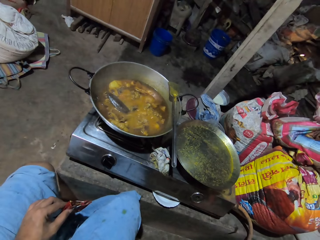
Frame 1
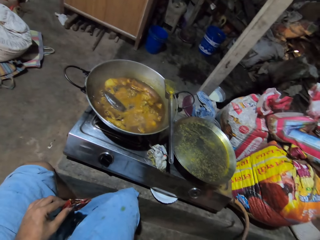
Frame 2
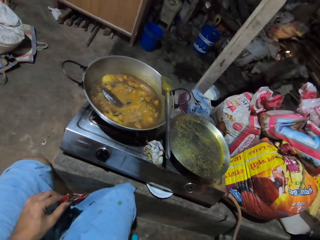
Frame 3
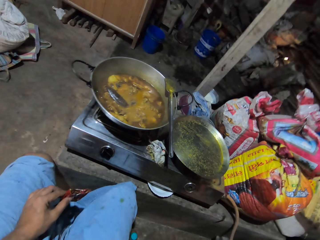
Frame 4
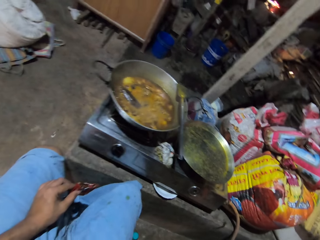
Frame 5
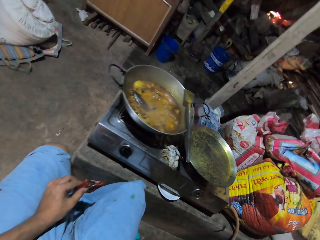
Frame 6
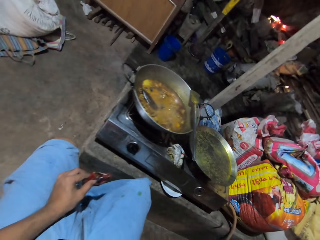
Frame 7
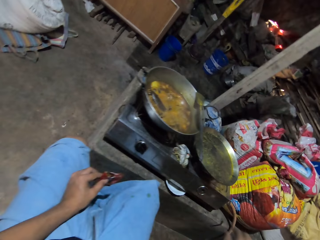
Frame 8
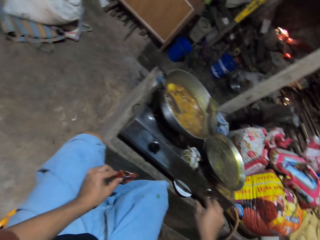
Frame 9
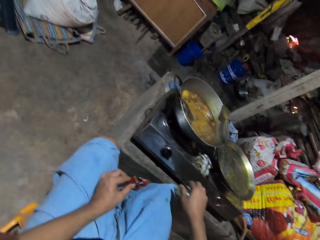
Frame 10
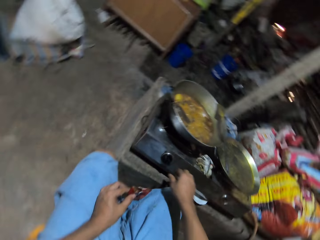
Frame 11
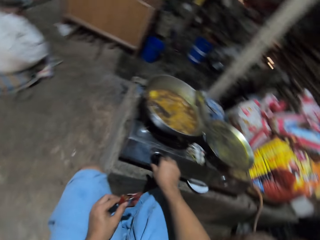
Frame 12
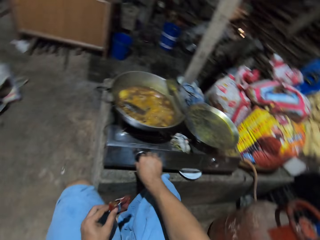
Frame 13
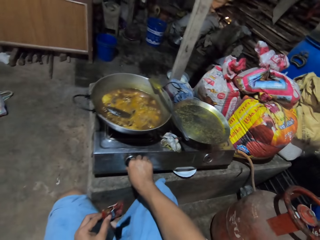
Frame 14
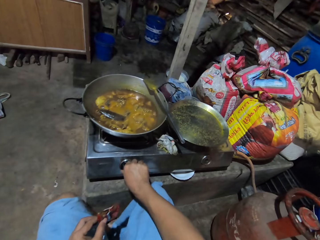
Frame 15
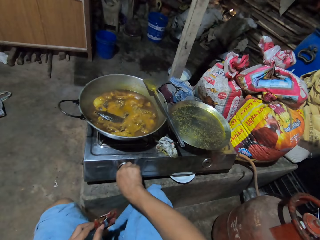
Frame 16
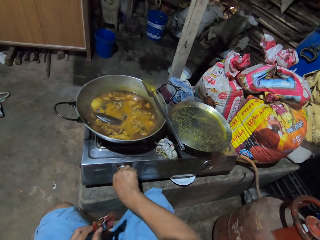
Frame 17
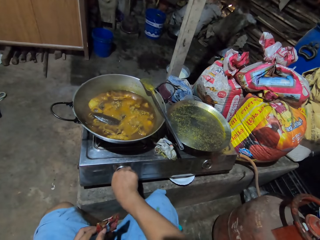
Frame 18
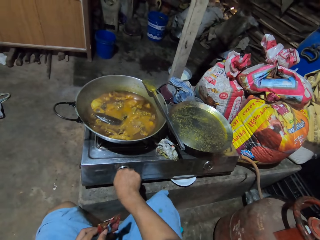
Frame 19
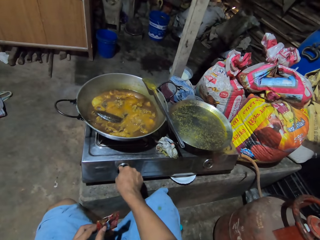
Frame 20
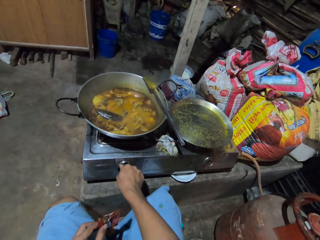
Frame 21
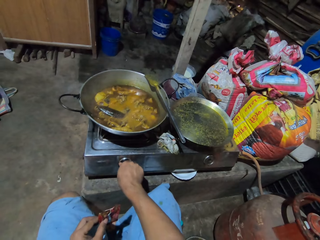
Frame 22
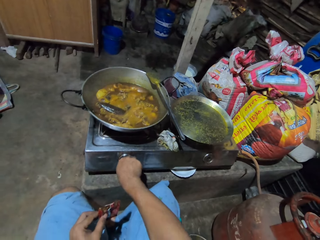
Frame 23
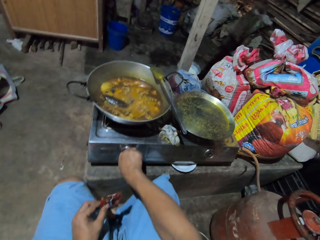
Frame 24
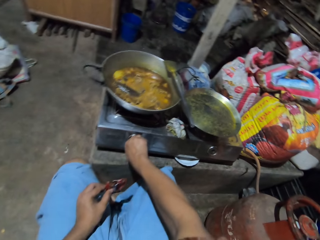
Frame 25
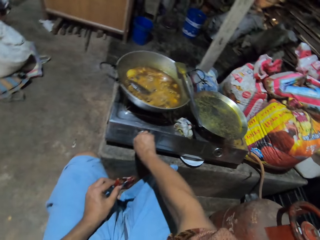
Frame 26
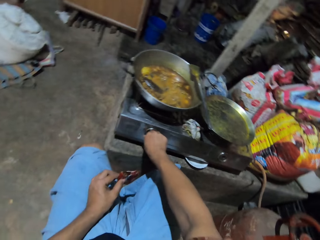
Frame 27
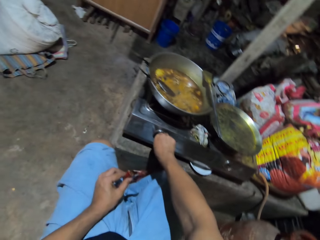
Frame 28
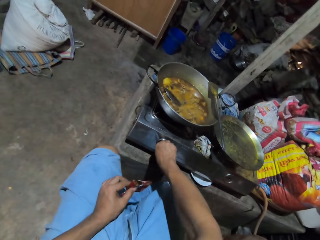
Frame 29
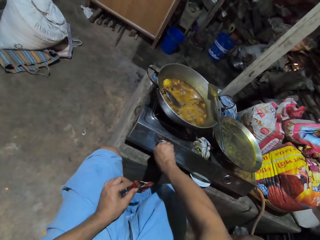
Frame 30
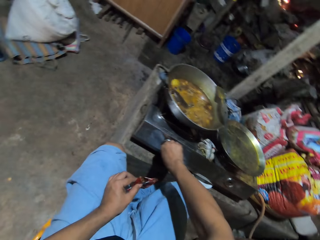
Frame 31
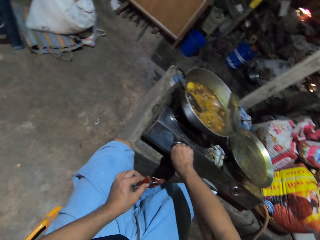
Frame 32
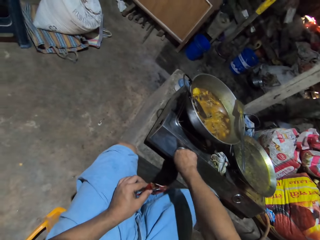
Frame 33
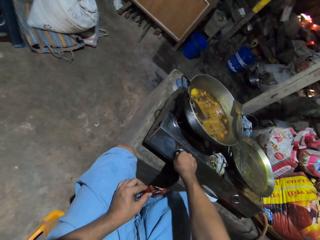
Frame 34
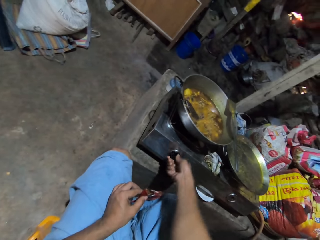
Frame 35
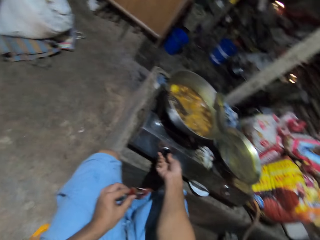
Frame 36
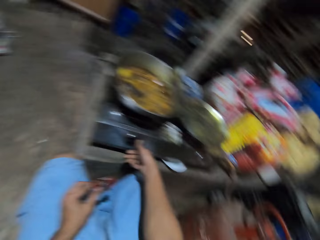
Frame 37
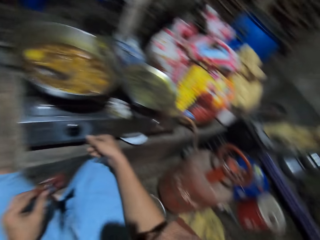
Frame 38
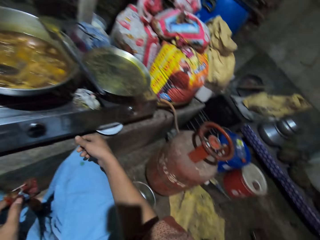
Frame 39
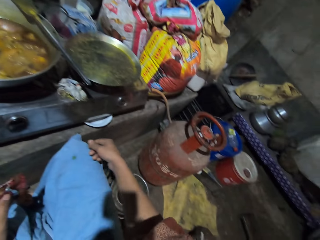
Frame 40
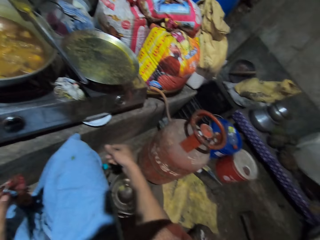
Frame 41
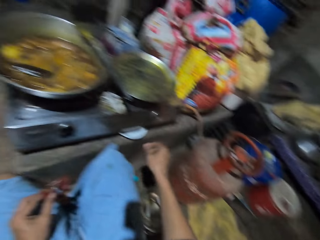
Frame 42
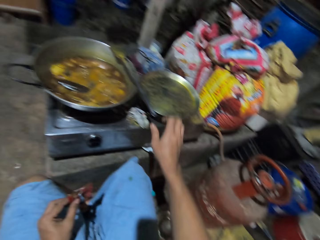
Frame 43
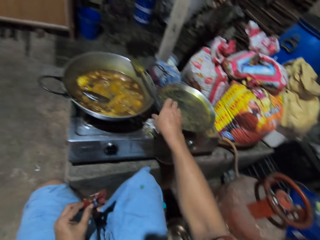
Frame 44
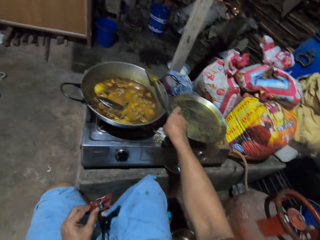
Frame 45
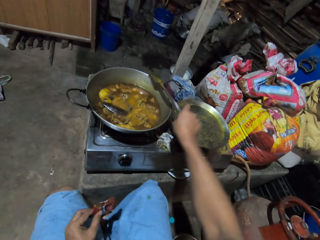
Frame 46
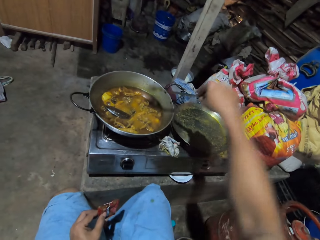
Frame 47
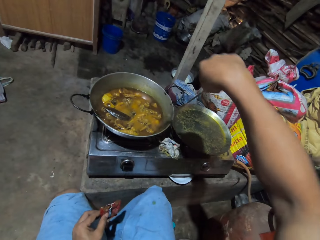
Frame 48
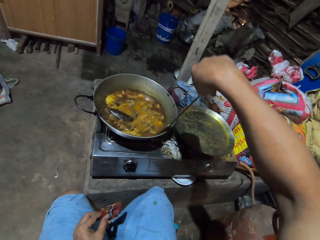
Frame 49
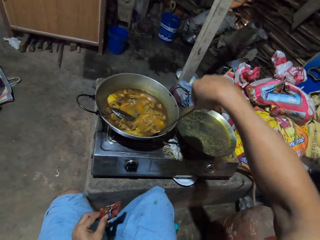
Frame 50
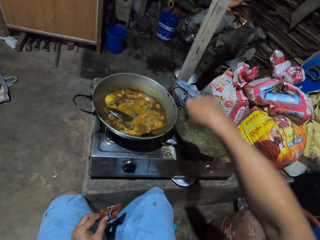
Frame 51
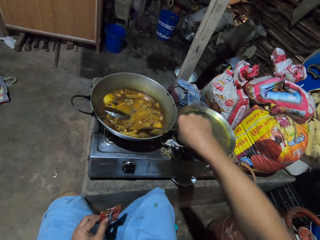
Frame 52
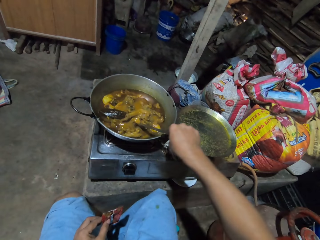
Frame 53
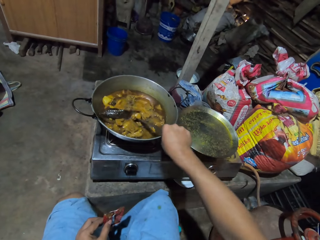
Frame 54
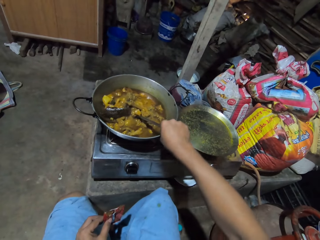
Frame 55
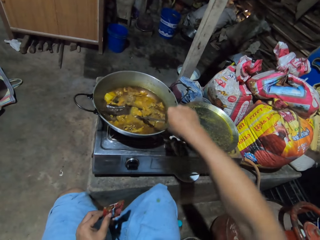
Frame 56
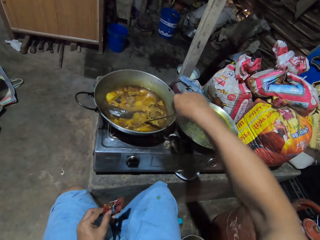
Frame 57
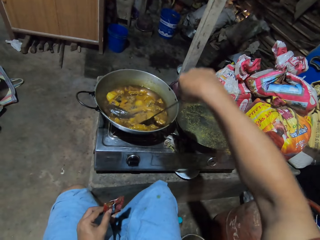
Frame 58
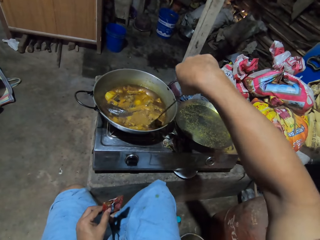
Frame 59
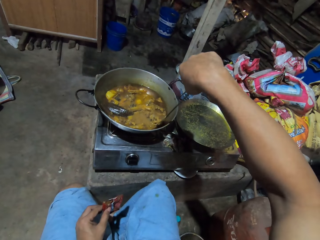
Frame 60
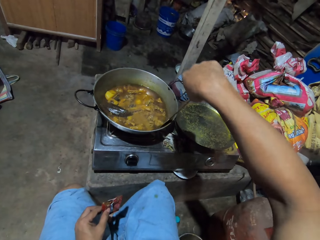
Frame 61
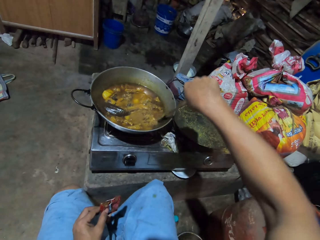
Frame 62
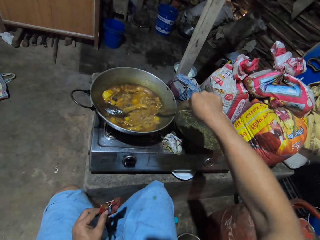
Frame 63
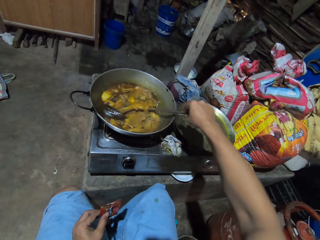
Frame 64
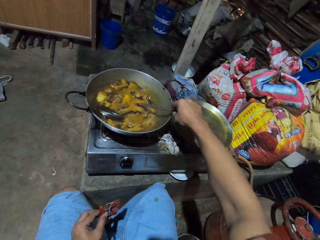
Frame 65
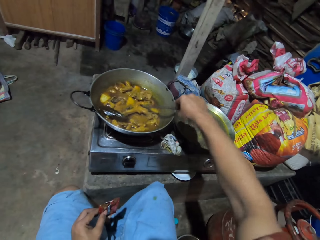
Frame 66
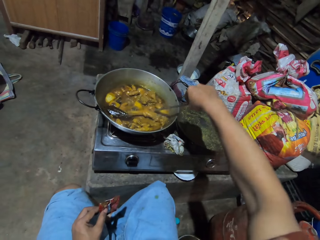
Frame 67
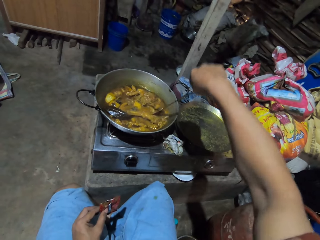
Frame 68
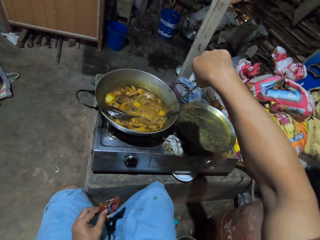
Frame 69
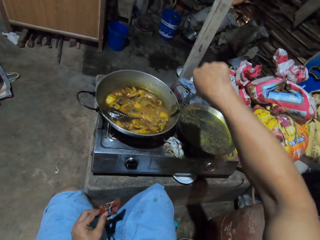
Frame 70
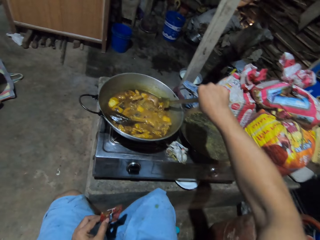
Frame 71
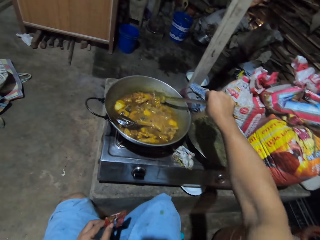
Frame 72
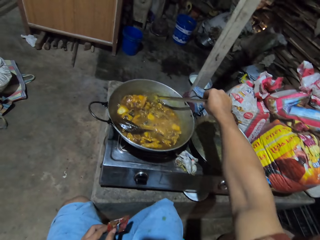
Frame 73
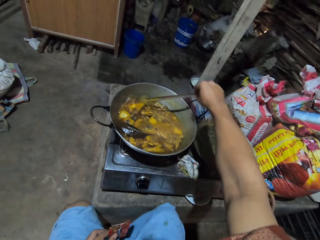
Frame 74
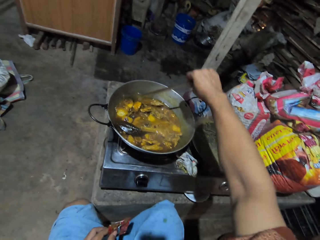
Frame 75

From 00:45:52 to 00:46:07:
The camera wearer adjusts the gas cooker knob. They adjust the hand from the gas cooker knob. They pick up the skimmer. They turn the food with the skimmer.

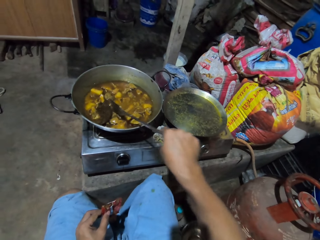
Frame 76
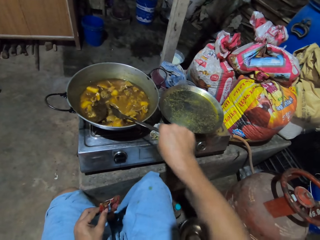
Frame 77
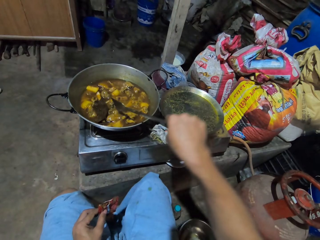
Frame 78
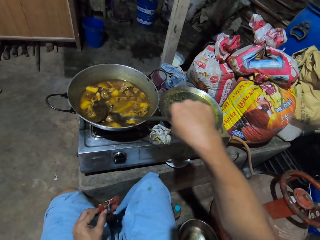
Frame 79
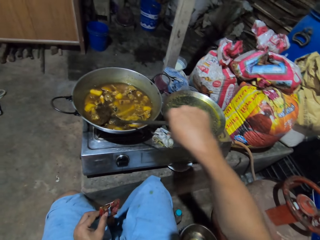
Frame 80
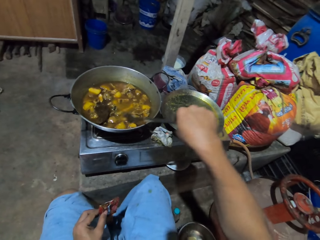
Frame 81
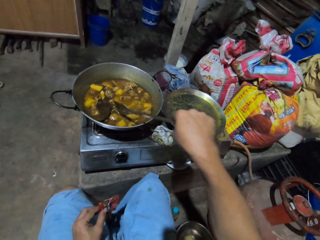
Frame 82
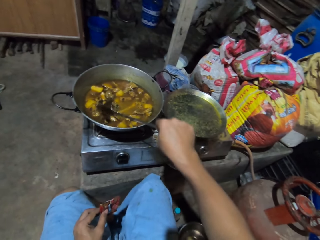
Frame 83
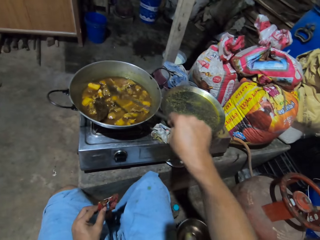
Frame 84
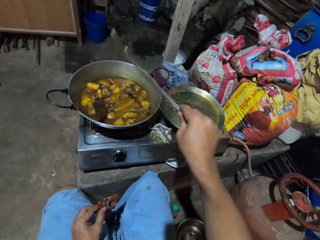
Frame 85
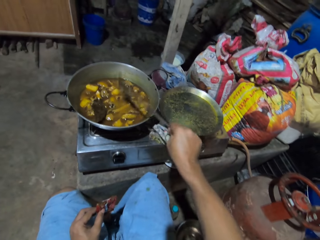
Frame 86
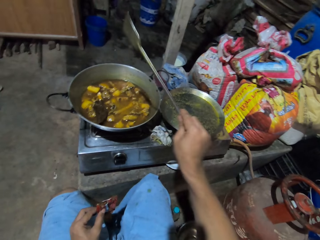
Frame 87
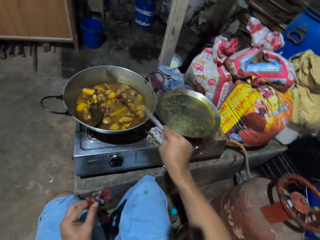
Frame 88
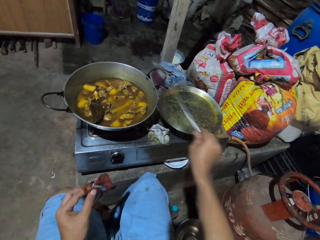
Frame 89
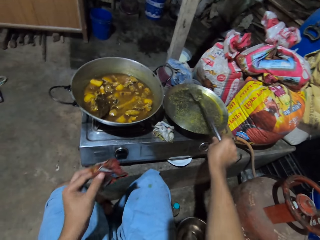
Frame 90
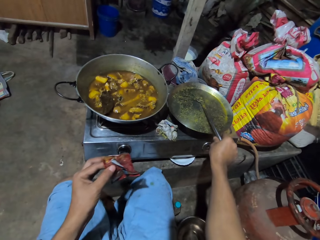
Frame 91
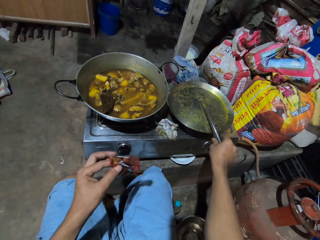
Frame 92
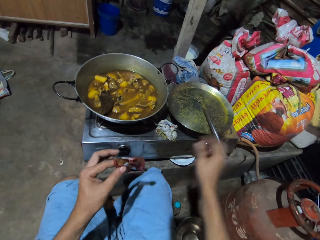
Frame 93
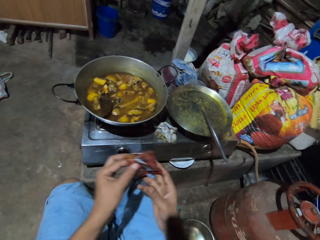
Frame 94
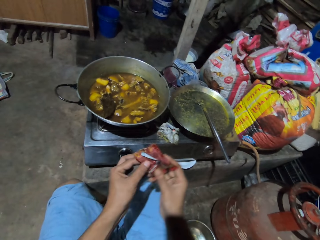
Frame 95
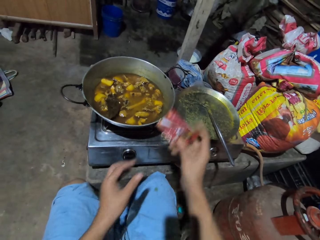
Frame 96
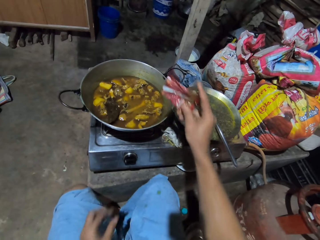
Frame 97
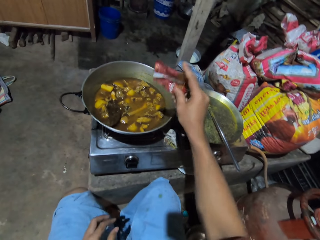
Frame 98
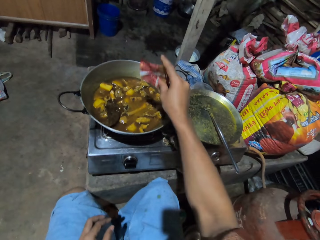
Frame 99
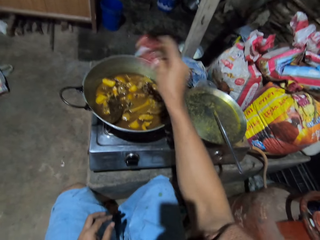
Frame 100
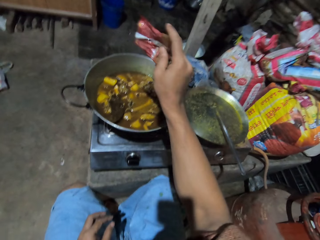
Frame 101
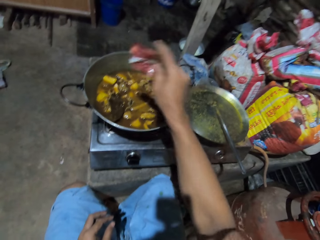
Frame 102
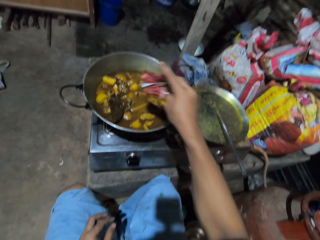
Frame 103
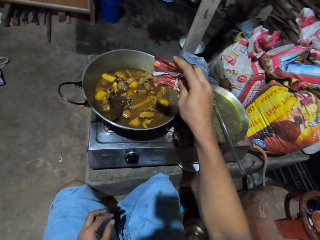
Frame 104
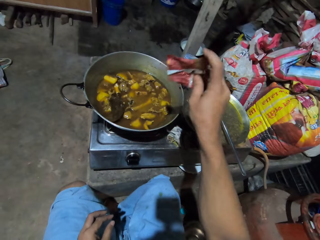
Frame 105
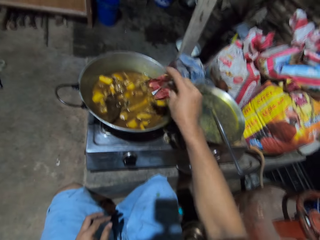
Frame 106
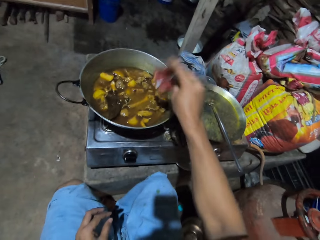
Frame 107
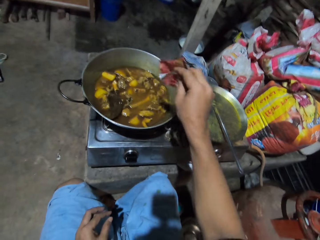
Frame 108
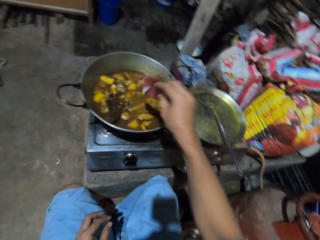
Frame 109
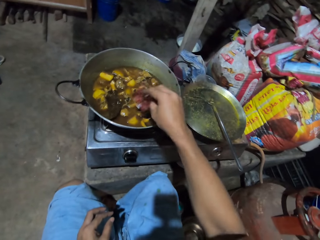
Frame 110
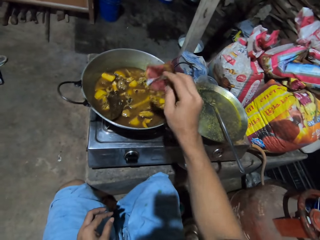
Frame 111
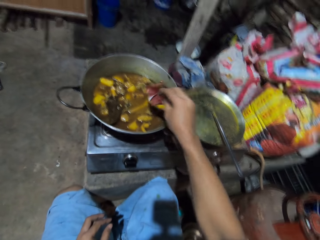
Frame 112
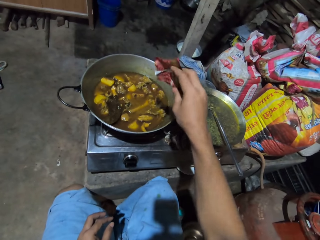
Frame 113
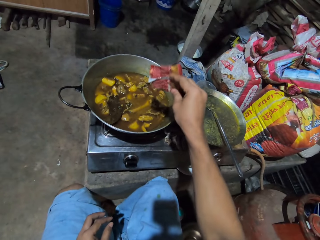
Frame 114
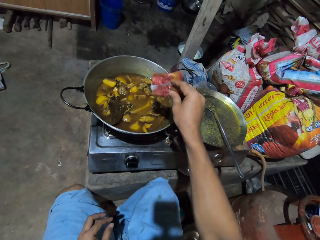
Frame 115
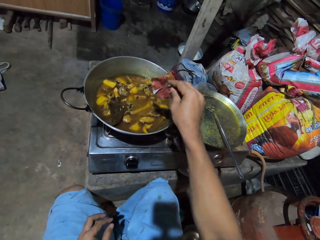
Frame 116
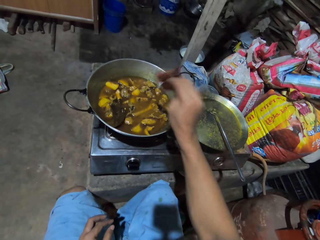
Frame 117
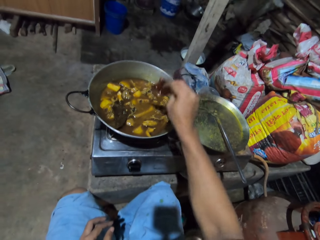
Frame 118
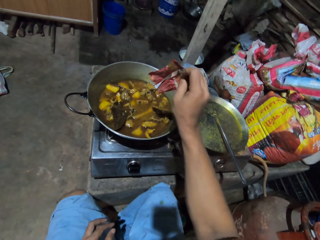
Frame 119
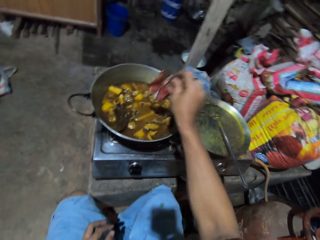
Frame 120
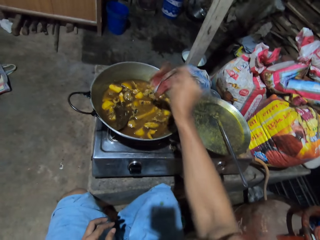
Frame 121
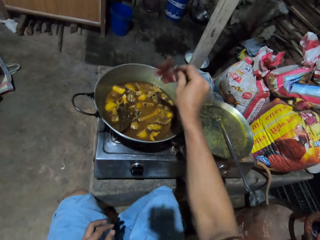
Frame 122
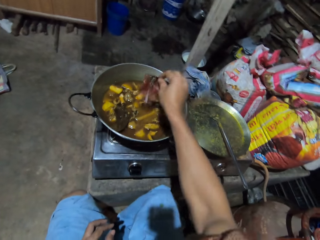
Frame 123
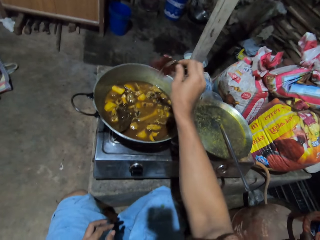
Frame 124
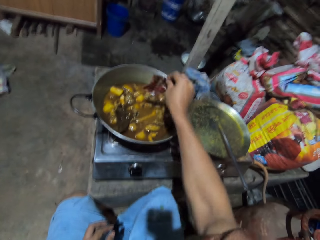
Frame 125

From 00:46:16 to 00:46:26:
The camera wearer shakes the spoon or skimmer. They put the skimmer on the lid. They adjust something from left hand to right hand. They sprinkle spice on the food.
